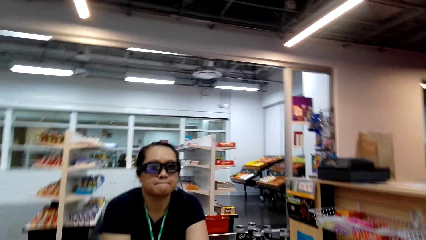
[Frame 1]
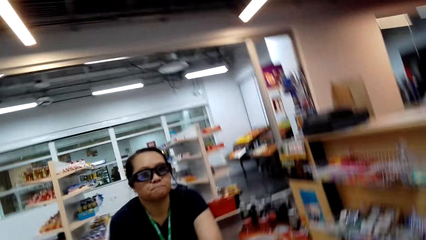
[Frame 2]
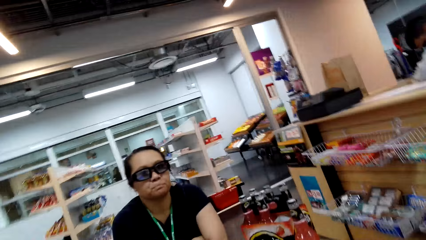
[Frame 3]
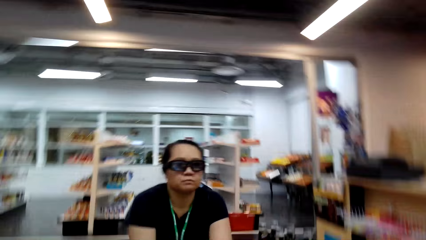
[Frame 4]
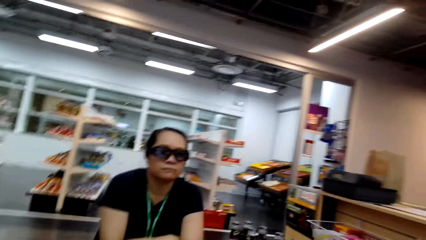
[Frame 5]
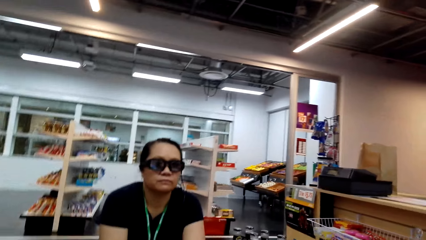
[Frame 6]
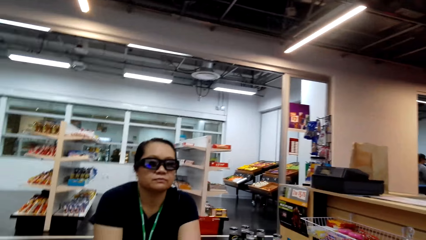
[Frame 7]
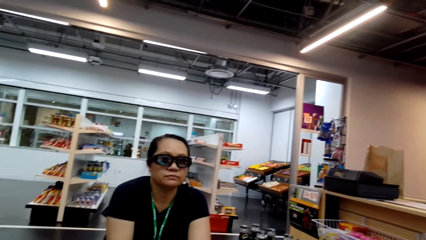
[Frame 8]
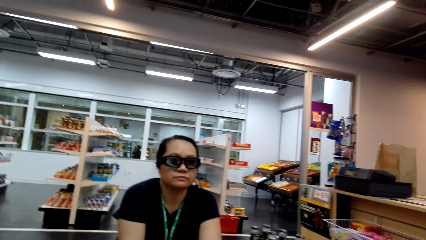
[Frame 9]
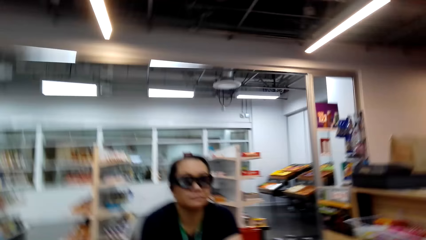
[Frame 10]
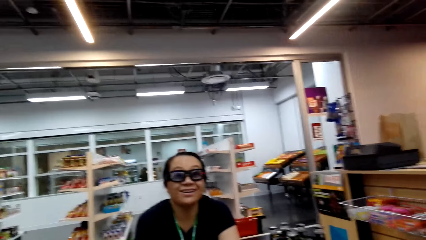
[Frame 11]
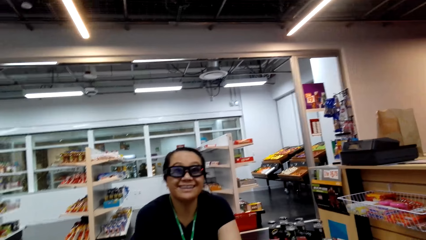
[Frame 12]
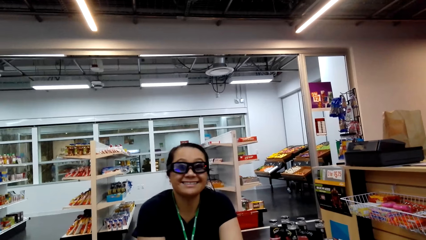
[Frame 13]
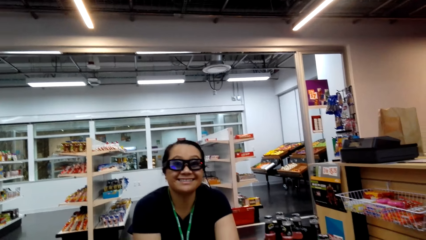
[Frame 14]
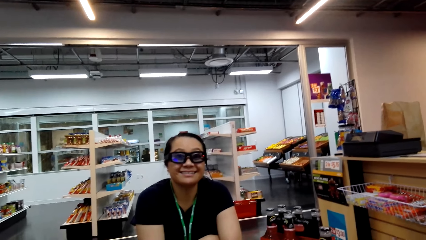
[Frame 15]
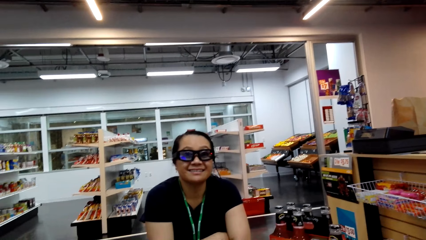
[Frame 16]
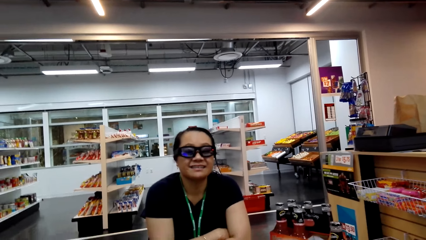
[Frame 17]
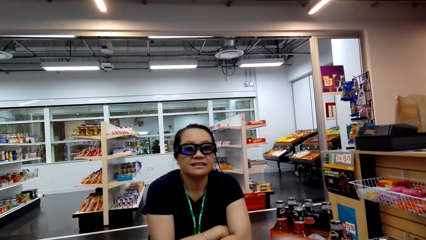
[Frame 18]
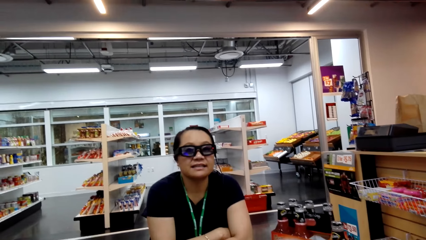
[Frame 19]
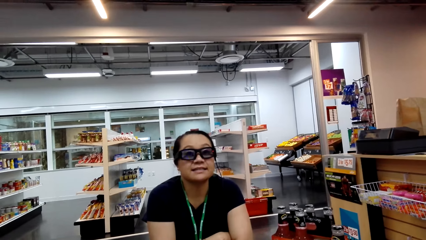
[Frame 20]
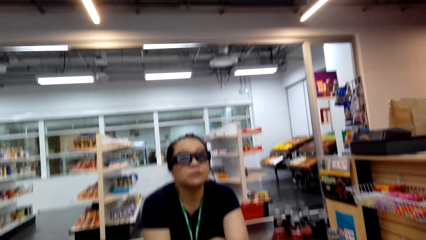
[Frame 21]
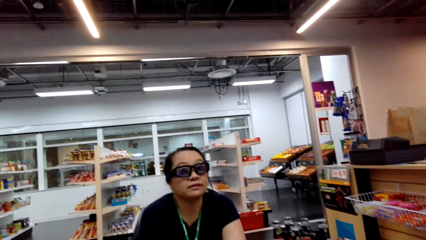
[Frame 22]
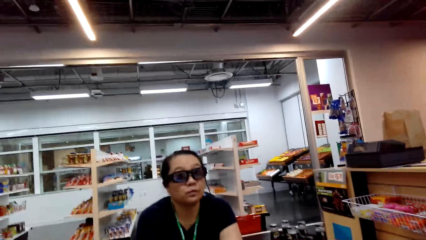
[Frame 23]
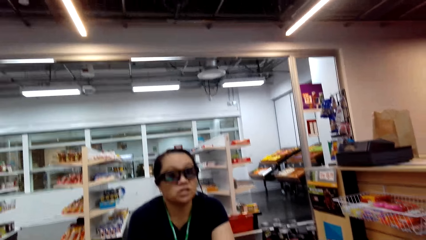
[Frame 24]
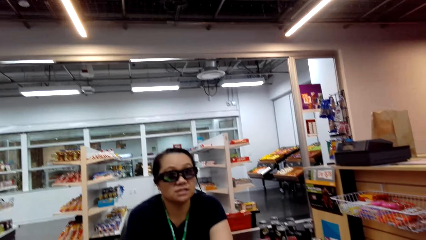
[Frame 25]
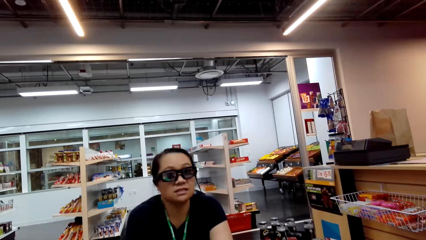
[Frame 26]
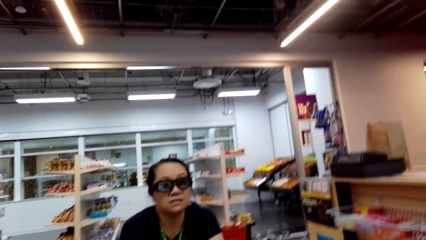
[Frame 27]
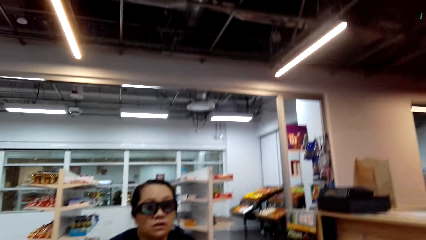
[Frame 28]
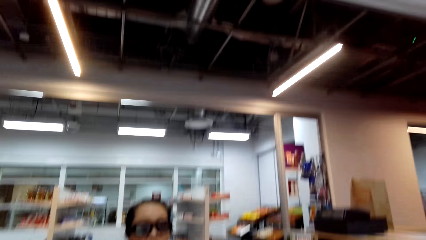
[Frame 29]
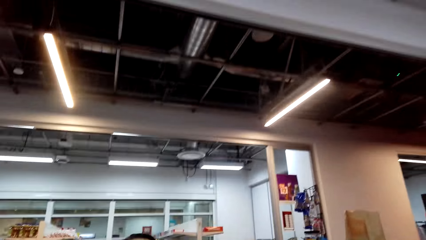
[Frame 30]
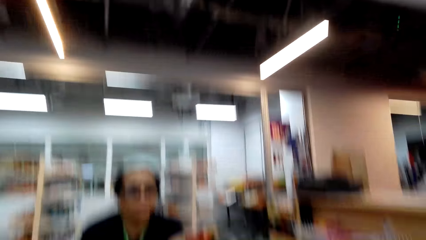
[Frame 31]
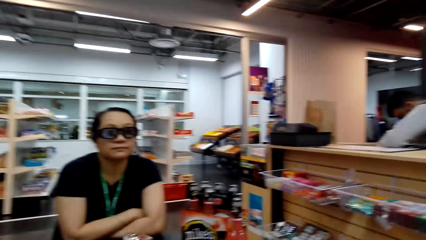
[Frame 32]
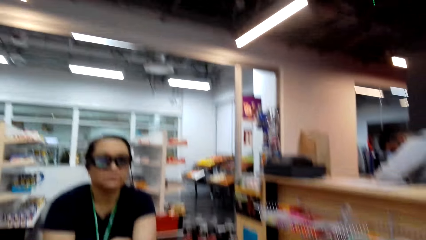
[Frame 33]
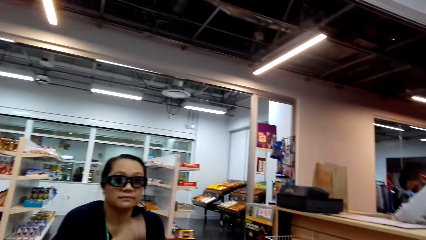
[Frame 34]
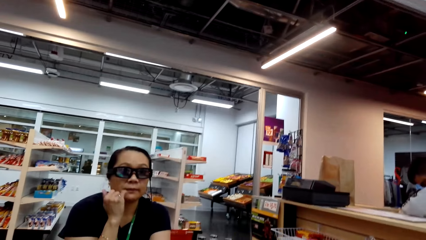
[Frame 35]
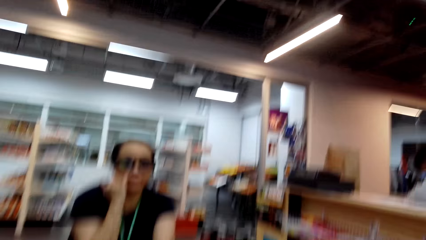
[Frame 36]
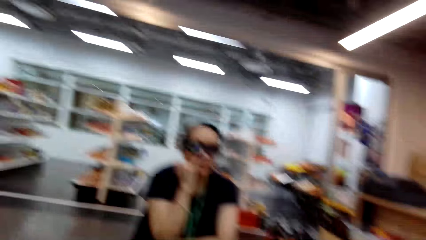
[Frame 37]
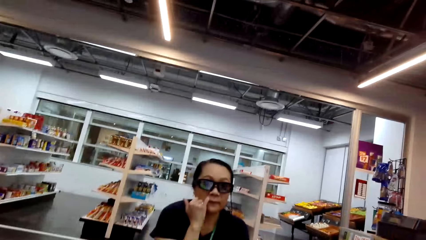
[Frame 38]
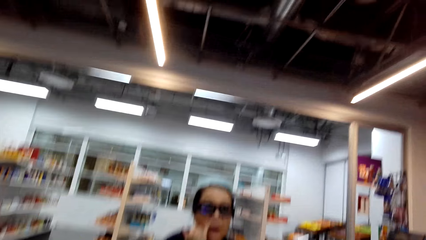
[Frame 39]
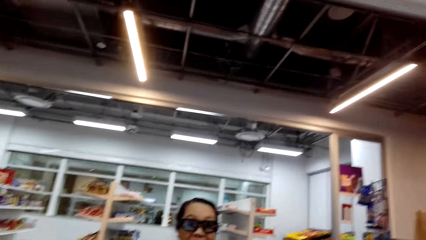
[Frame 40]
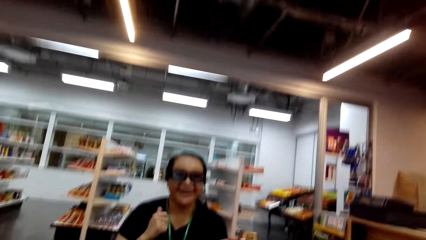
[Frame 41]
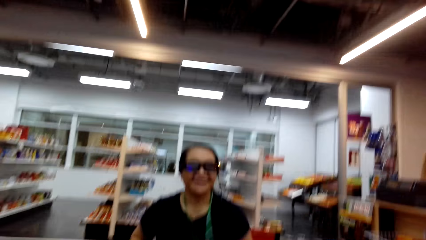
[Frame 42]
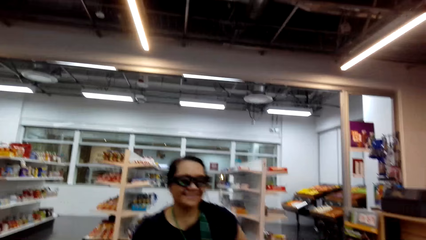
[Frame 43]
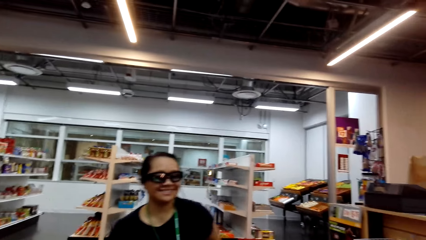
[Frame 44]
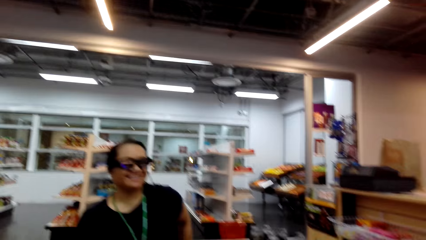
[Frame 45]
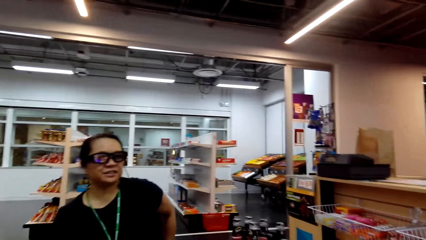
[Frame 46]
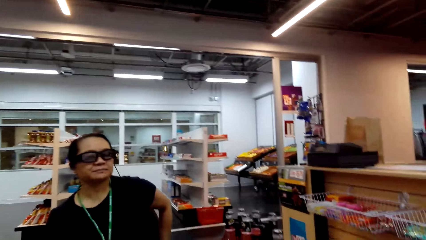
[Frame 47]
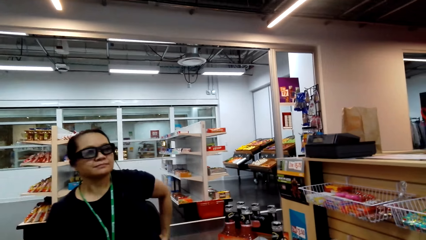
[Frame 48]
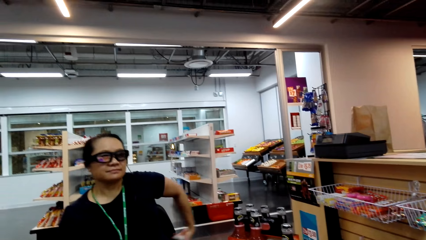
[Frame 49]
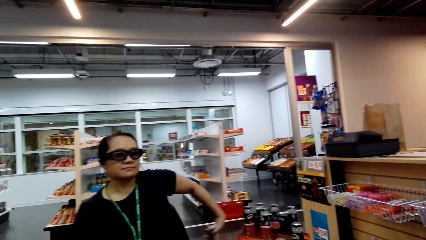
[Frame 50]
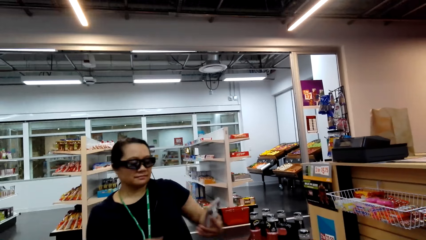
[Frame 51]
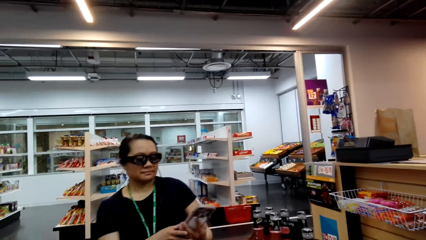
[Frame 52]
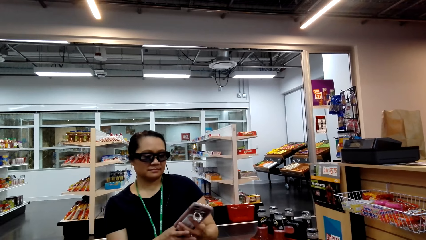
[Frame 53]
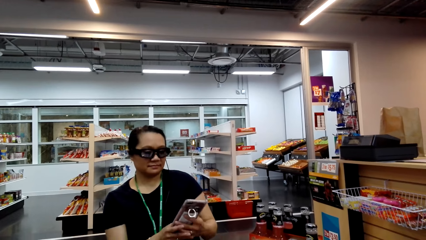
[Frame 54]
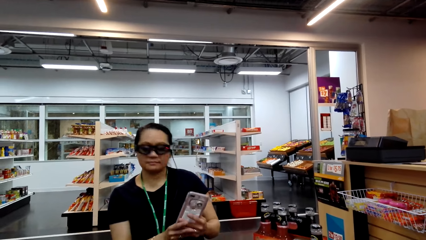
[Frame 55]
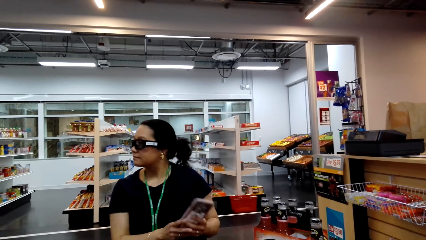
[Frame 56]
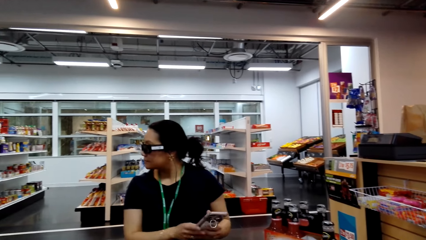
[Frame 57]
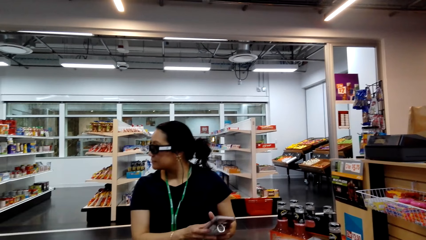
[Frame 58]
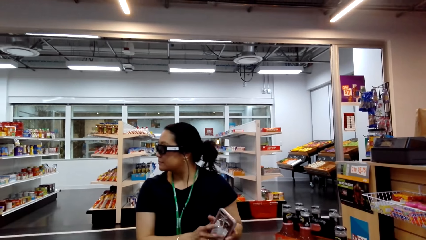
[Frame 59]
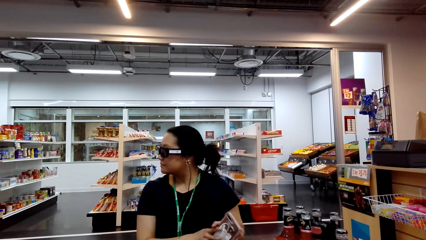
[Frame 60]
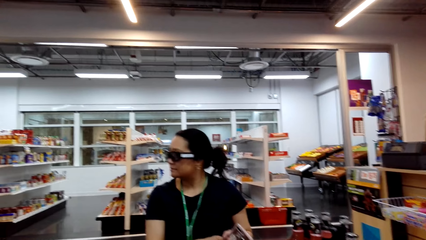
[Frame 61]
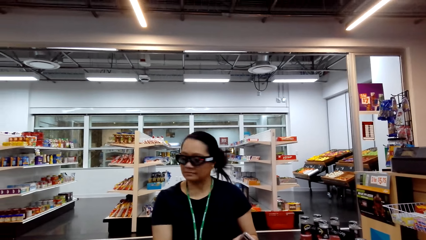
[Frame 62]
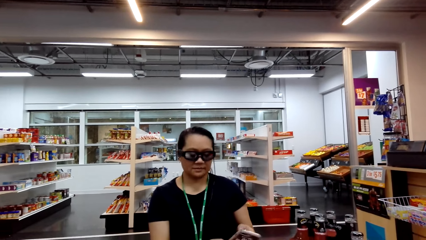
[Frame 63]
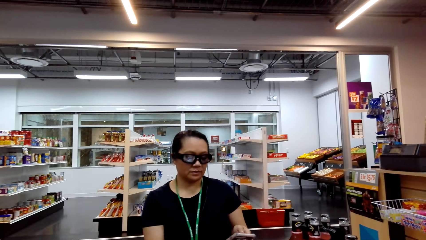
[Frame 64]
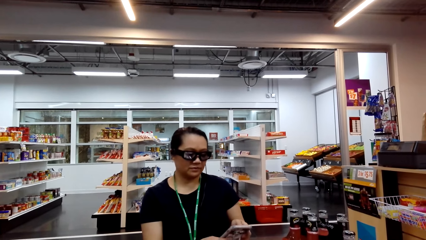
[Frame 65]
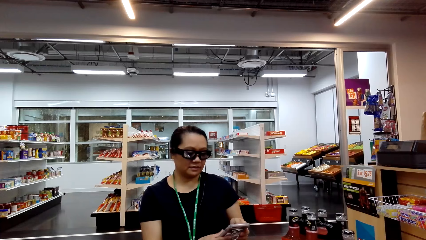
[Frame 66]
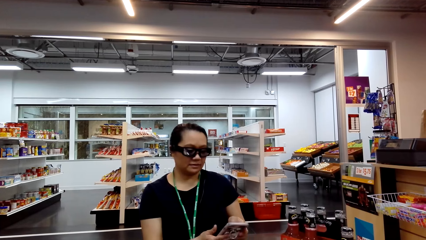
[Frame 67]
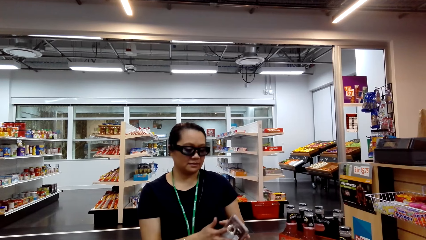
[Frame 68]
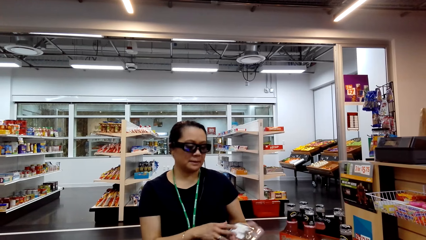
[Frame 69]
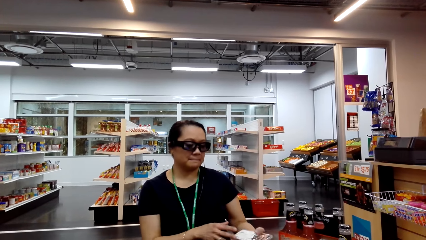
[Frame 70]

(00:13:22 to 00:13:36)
The woman talks to the camera wearer. The camera wearer talks to the woman. The woman talks to the camera wearer. The camera wearer talks to the woman. They talk to the woman again. The woman touches her nose and talks to the camera wearer. The camera wearer talks to the woman. They talk to the woman again. The woman removes her phone from the pocket with her left hand. The camera wearer talks to the woman. The woman looks at the phone. The camera wearer talks to the woman. The woman looks around and looks at the phone.

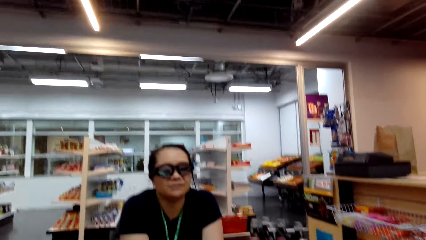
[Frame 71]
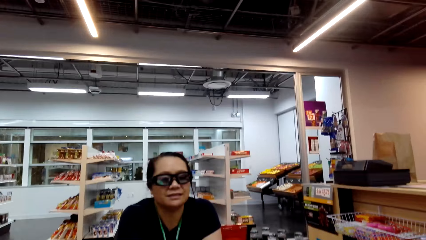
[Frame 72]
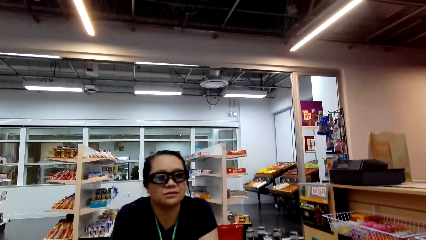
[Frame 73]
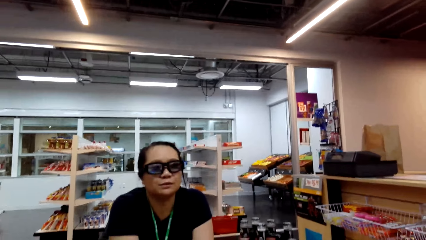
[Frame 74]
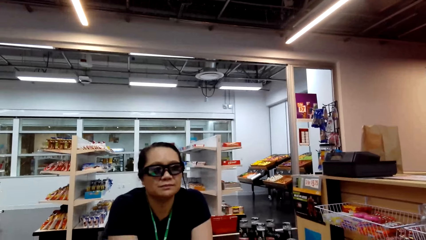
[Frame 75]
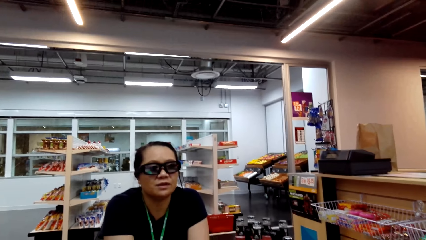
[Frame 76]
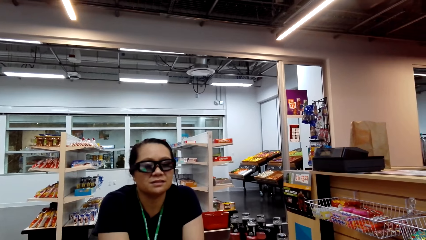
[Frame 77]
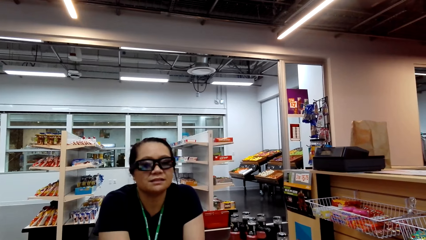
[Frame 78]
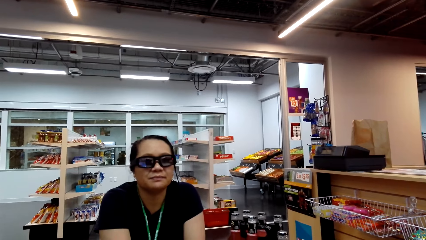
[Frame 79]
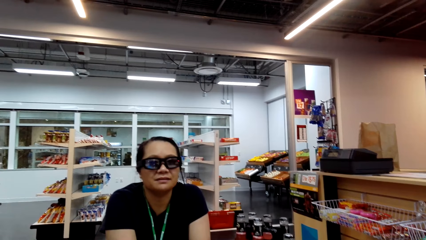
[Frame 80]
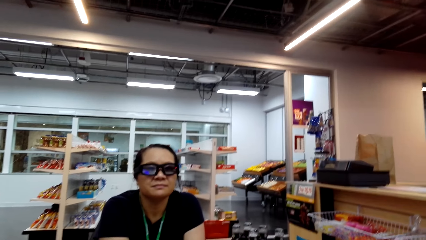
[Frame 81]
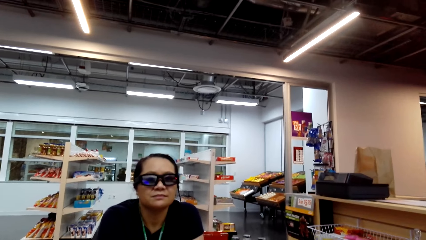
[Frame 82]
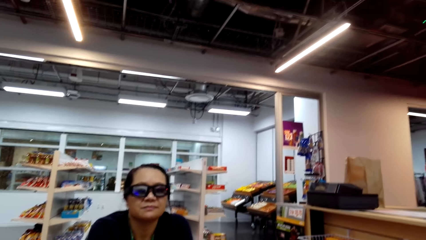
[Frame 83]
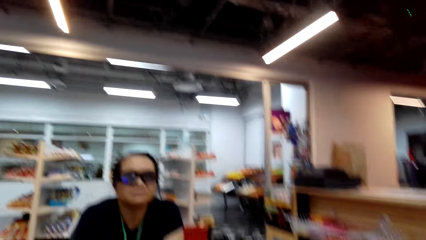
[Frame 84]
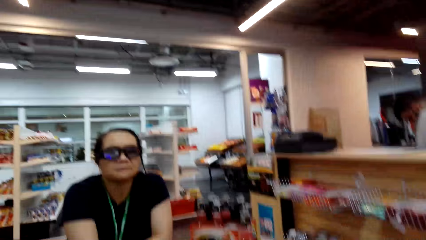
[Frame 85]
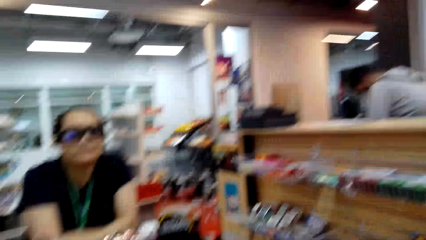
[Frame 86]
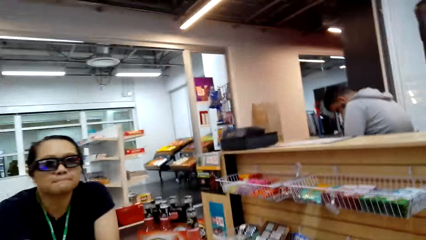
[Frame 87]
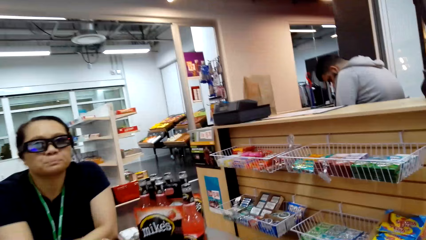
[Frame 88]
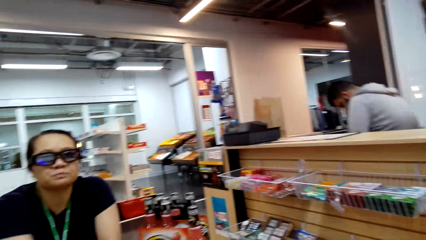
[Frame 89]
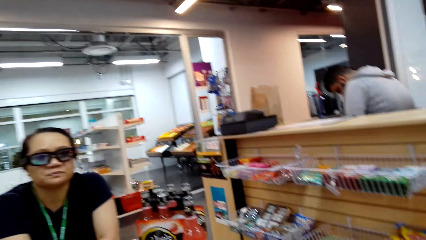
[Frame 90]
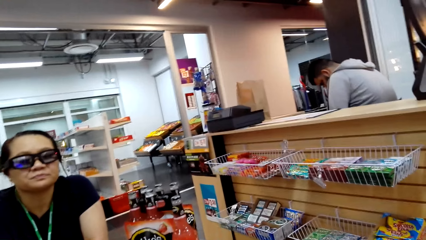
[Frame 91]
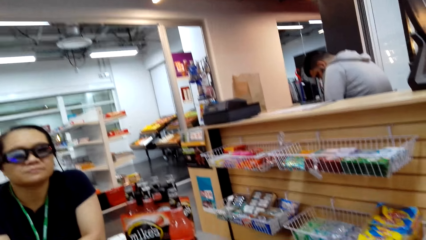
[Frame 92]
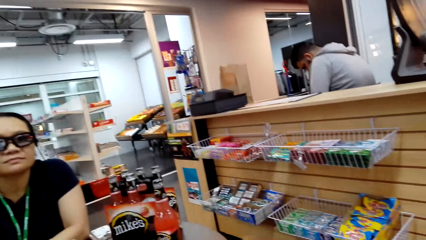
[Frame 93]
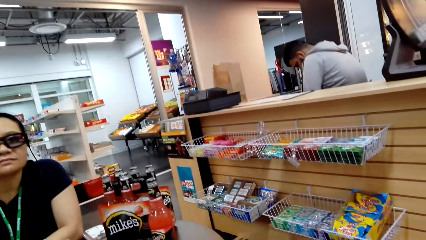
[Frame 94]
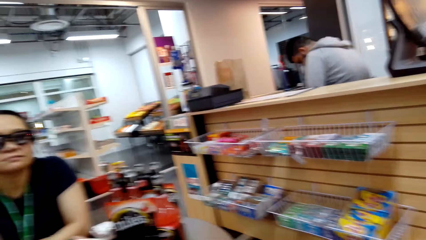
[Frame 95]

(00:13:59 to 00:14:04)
The camera wearer talks to another woman.
